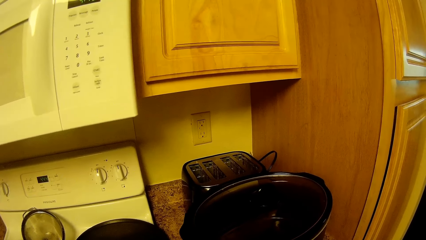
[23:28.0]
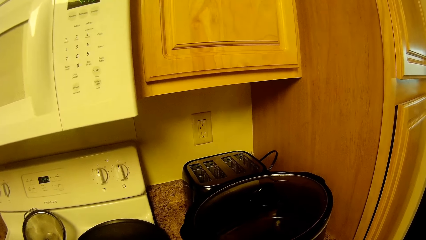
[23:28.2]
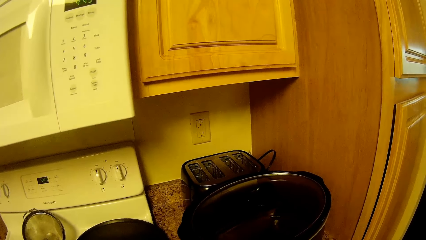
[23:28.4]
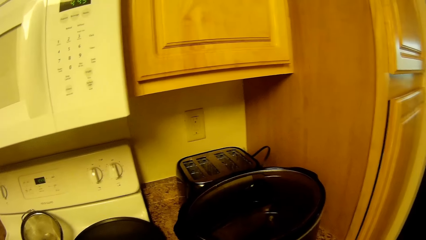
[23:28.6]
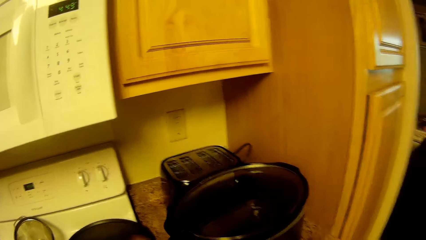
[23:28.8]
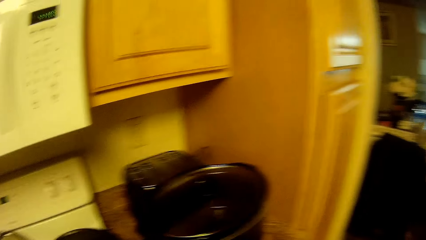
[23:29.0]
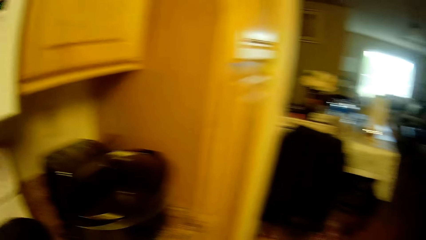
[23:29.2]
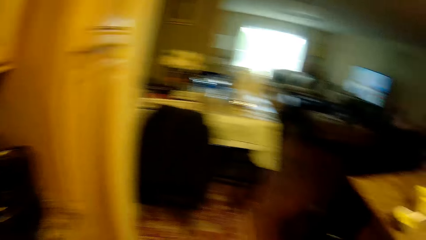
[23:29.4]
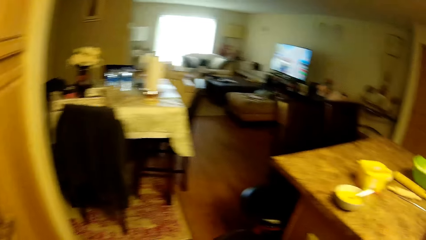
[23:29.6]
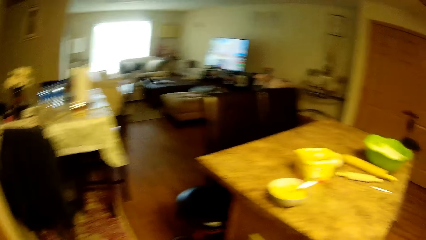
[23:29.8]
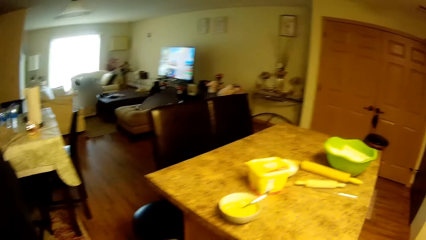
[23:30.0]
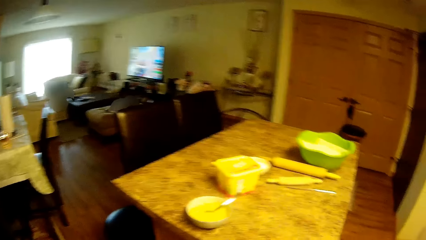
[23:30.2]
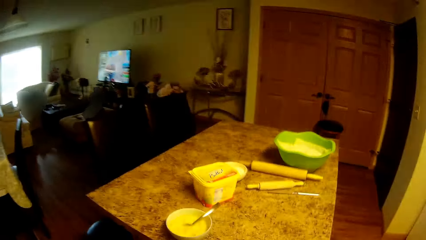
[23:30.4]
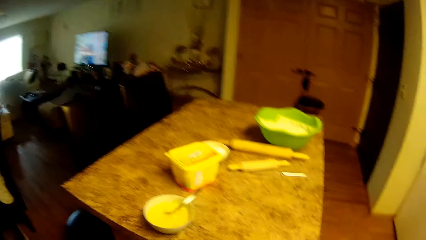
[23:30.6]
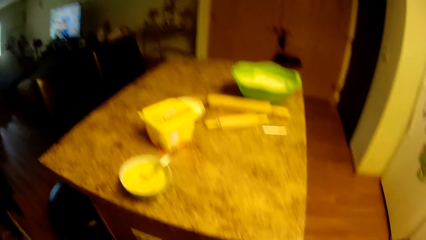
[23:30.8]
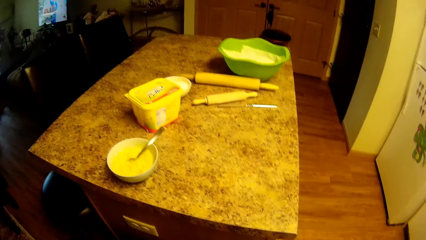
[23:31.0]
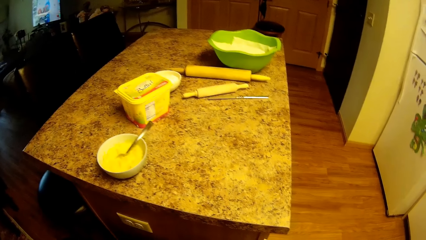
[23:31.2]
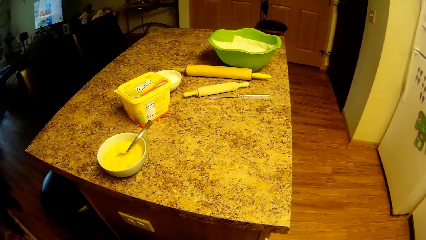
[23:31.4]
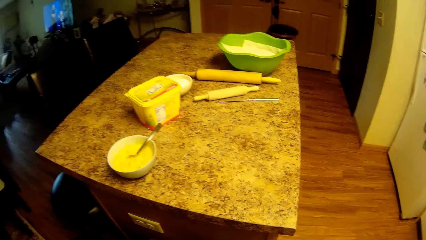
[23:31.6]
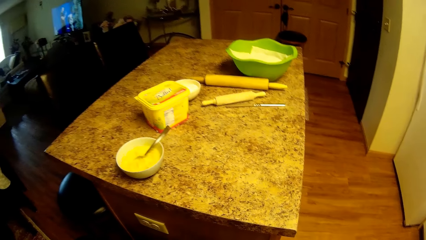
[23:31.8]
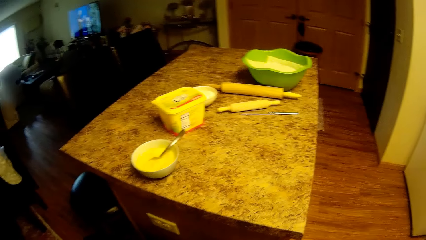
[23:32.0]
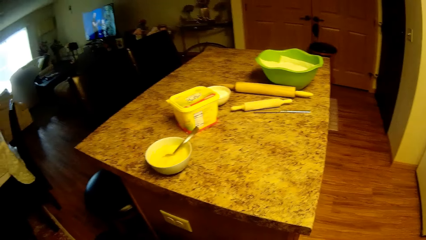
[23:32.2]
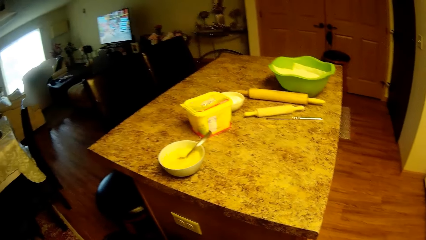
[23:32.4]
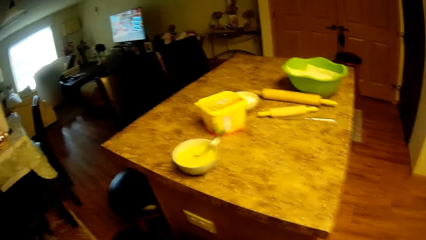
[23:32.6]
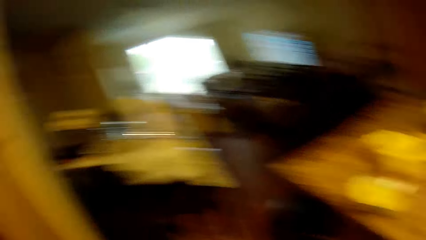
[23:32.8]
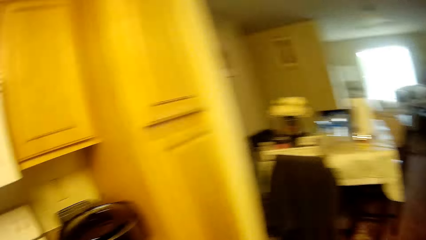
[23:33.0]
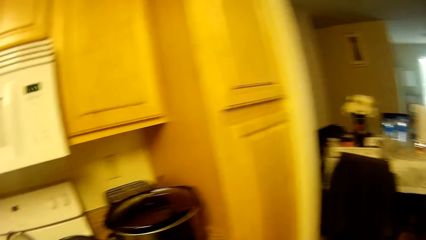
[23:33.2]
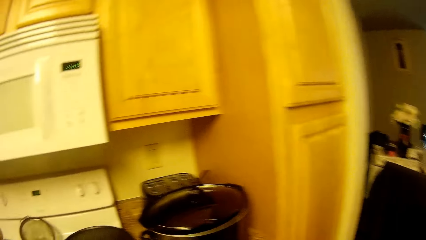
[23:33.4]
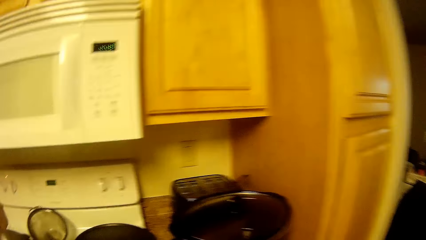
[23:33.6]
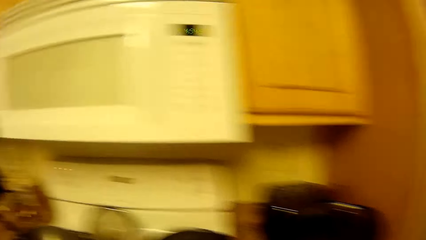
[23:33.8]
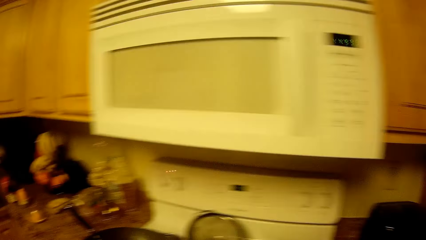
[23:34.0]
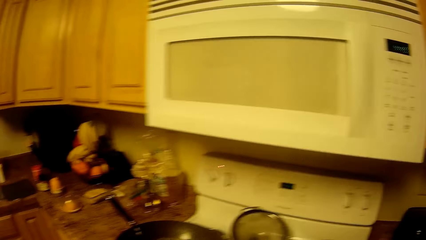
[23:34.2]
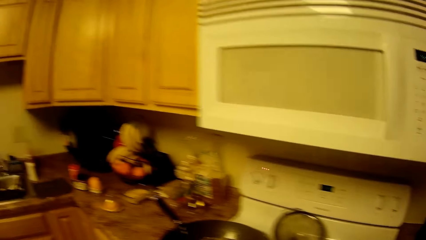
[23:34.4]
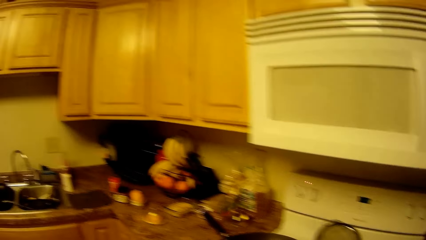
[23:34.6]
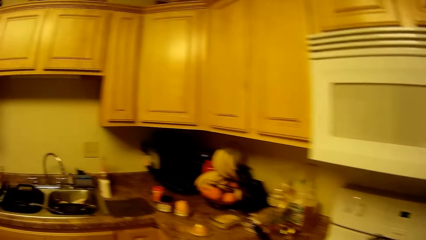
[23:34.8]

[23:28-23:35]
The camera wearer looks around.

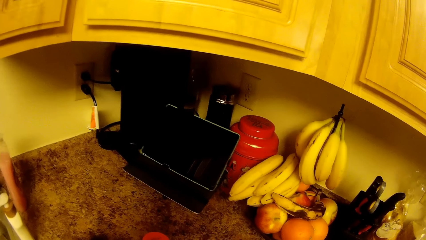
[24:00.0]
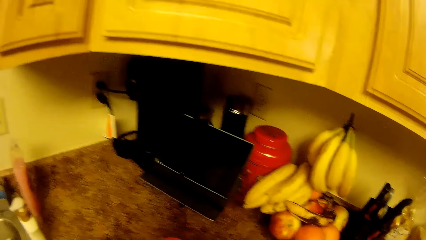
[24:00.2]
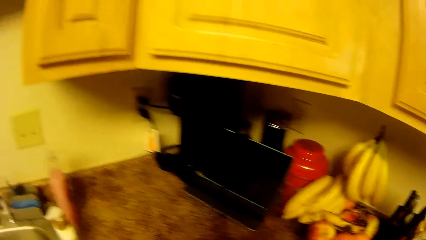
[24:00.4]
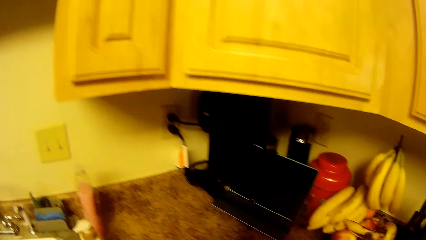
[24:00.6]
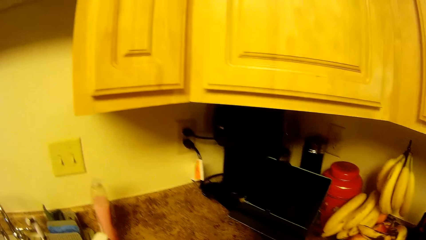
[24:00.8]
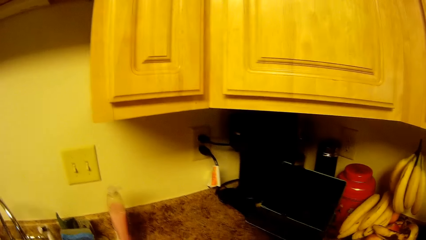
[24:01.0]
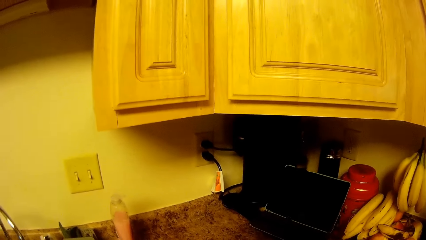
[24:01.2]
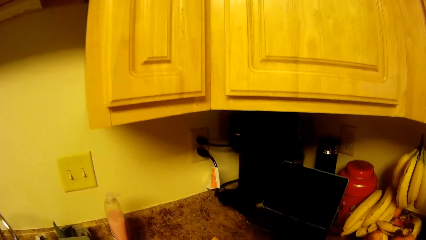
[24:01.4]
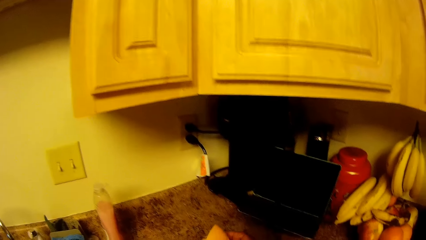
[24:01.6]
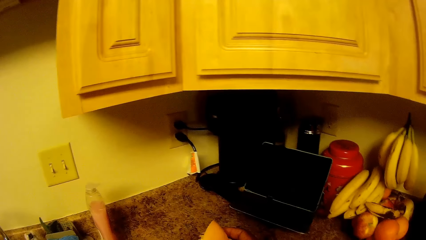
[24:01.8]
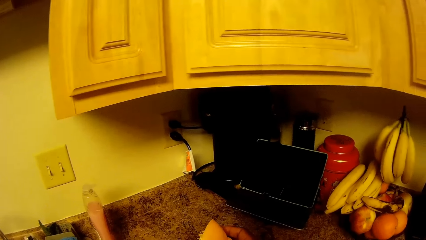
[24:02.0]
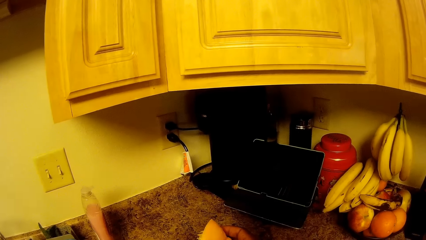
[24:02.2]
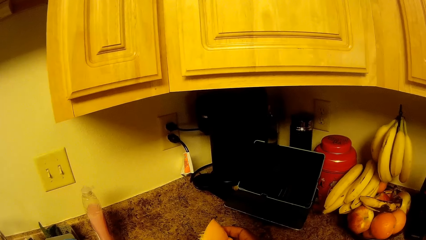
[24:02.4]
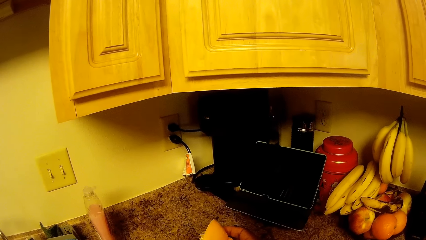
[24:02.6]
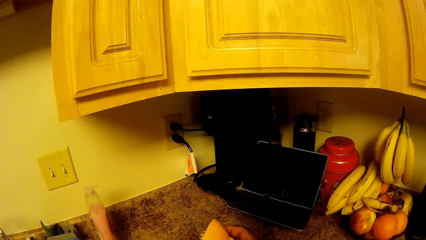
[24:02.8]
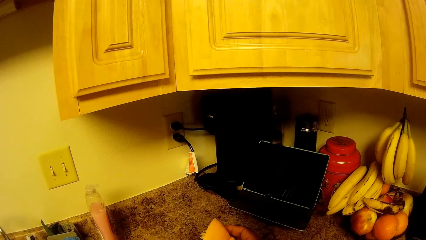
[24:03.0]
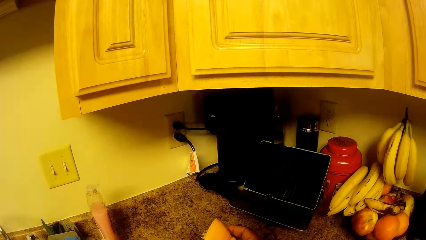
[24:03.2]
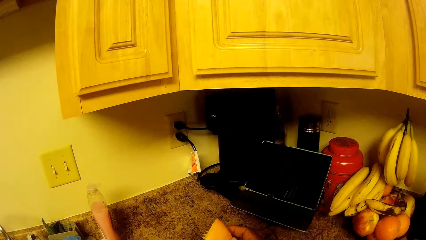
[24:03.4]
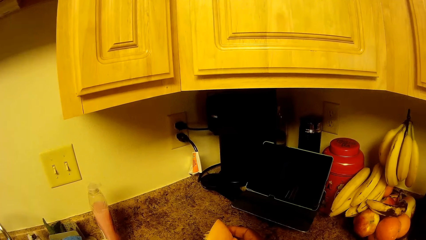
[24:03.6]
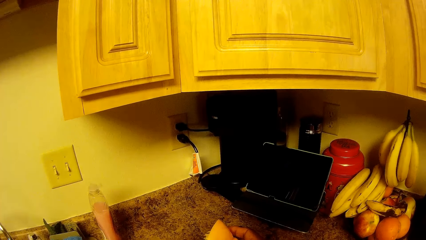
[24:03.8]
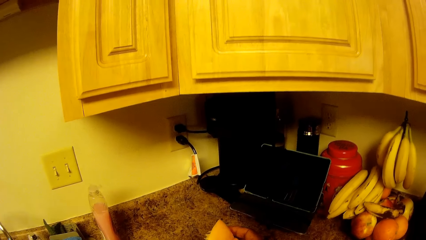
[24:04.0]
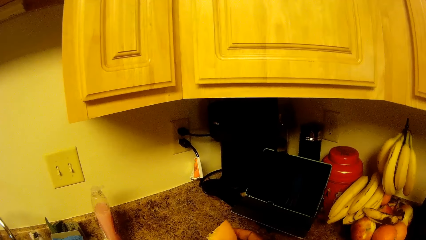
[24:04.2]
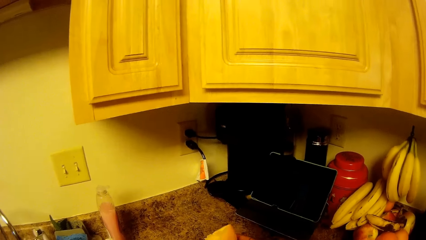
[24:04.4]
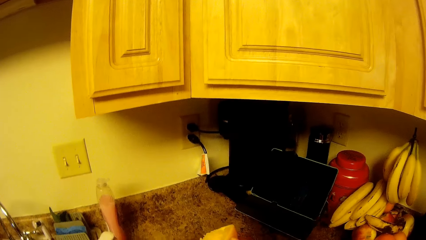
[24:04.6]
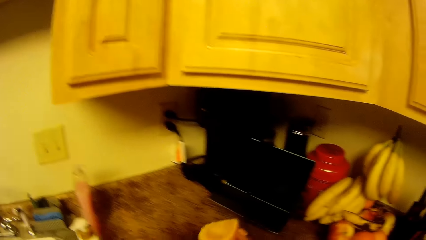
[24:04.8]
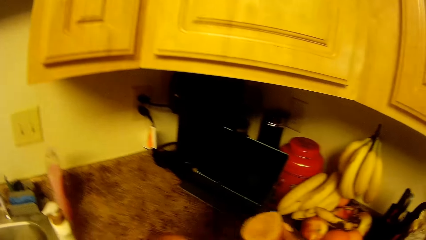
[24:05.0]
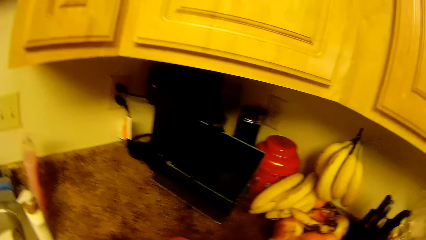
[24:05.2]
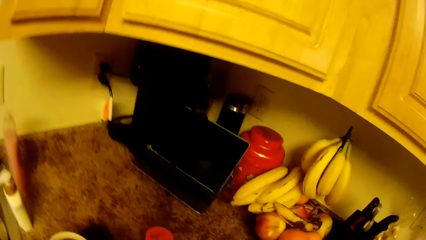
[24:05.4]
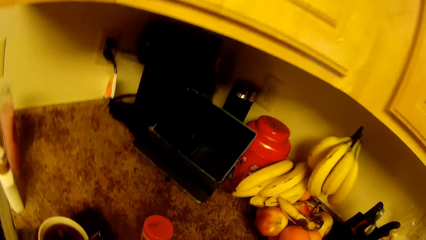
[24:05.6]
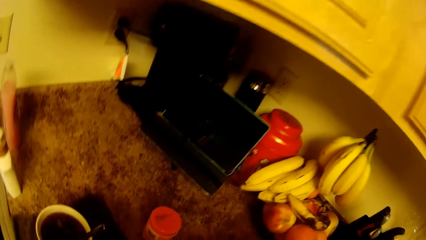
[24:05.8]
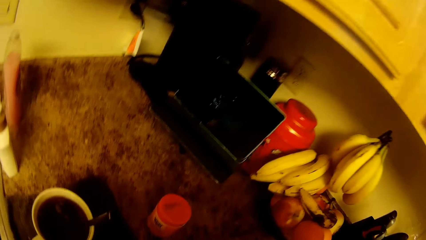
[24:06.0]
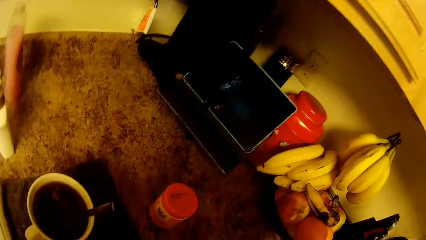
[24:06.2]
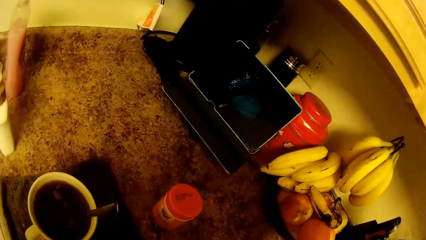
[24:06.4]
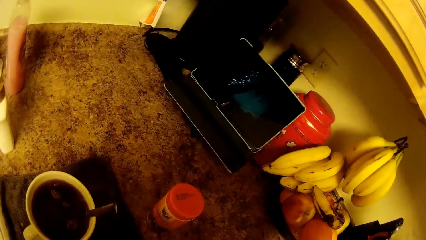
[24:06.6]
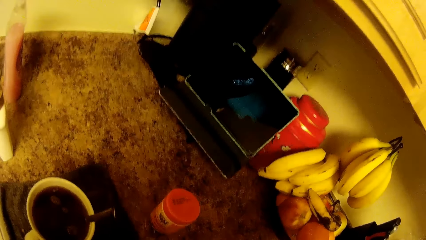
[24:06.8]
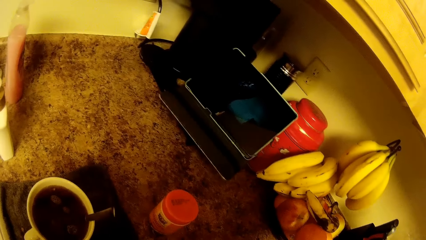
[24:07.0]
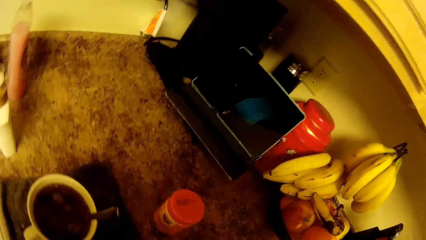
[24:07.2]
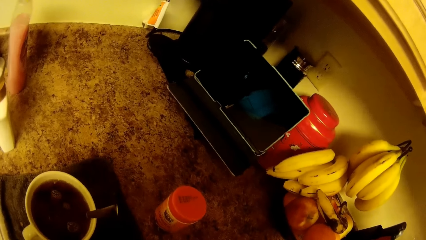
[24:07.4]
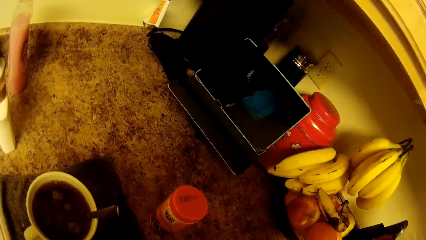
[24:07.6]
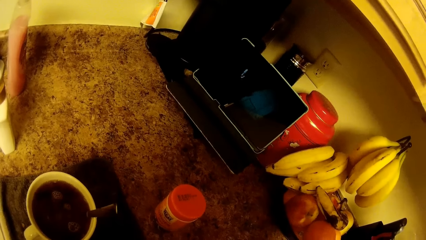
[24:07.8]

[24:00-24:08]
The camera wearer holds a squeezed lemon. She holds the juicer in her right hand.
